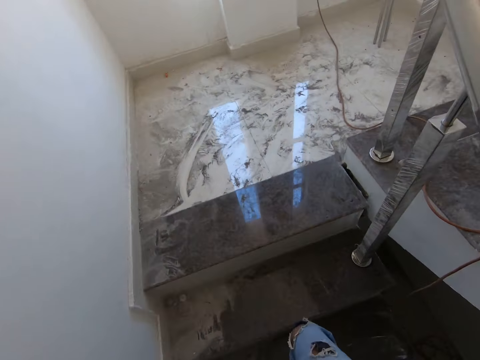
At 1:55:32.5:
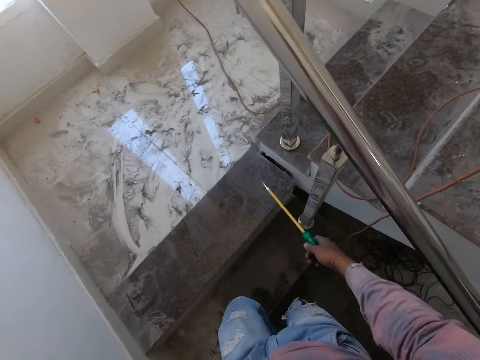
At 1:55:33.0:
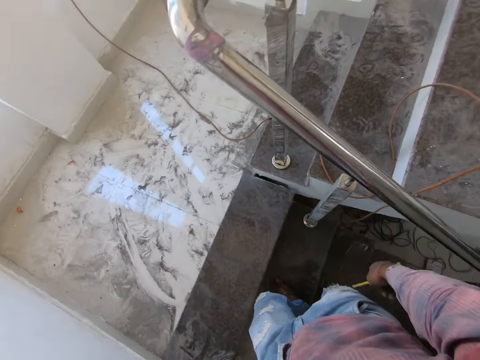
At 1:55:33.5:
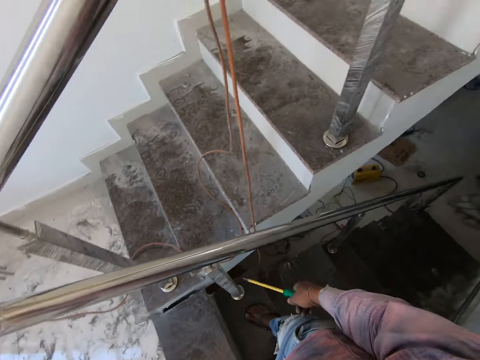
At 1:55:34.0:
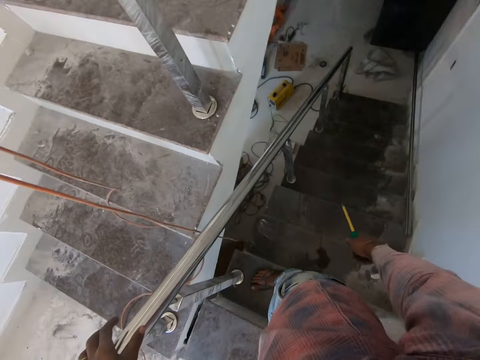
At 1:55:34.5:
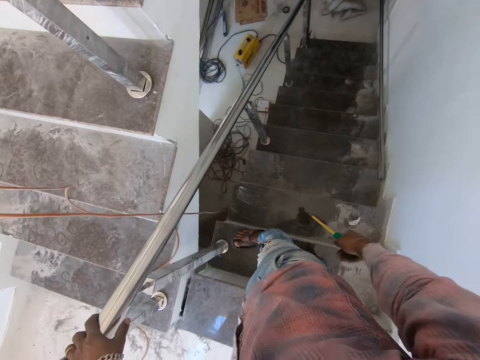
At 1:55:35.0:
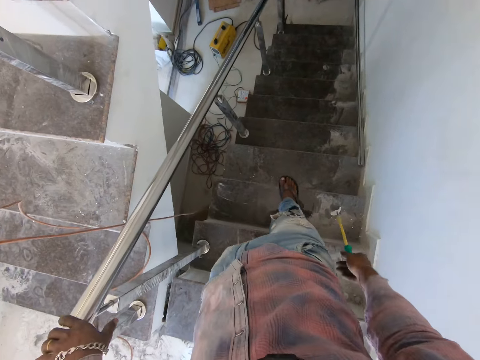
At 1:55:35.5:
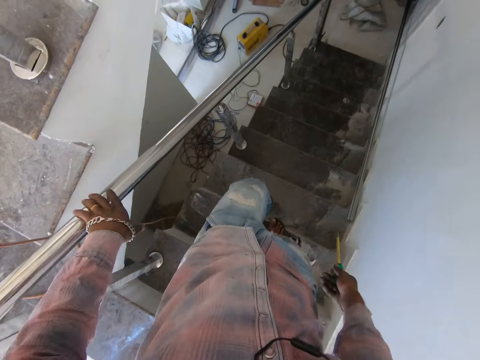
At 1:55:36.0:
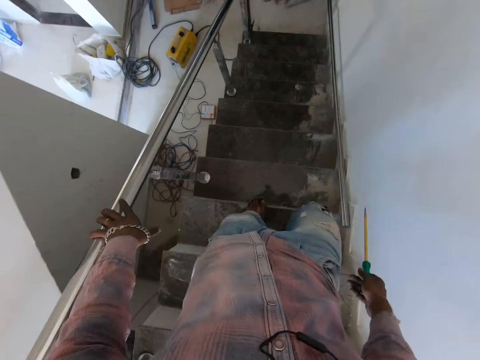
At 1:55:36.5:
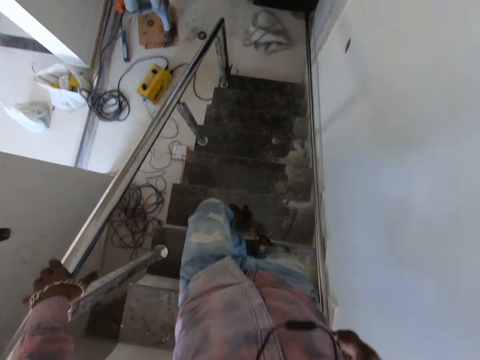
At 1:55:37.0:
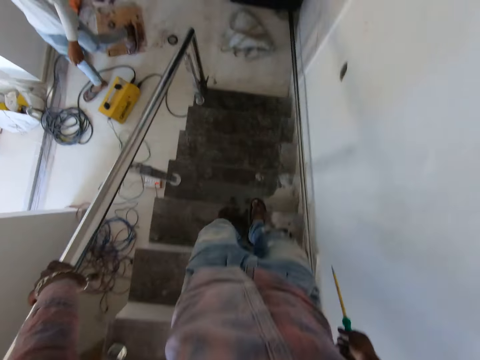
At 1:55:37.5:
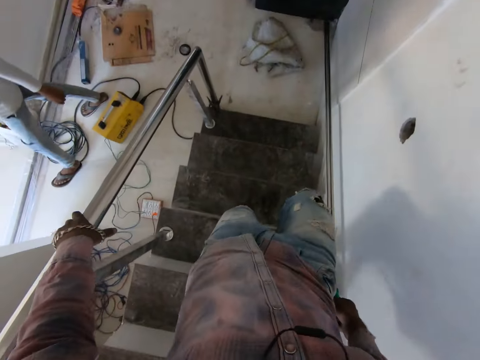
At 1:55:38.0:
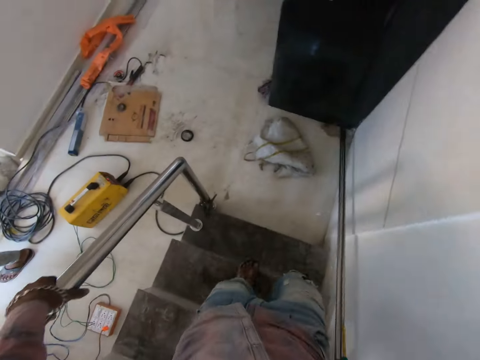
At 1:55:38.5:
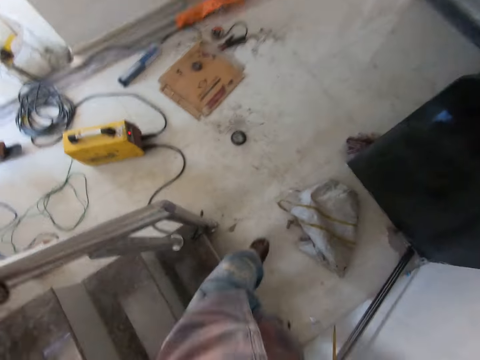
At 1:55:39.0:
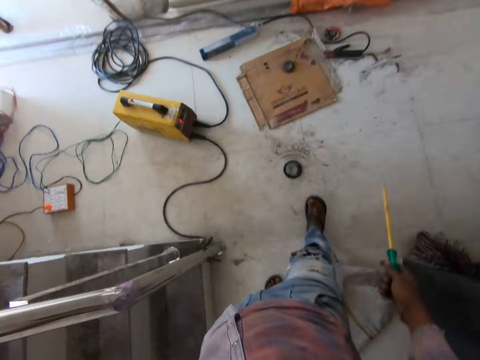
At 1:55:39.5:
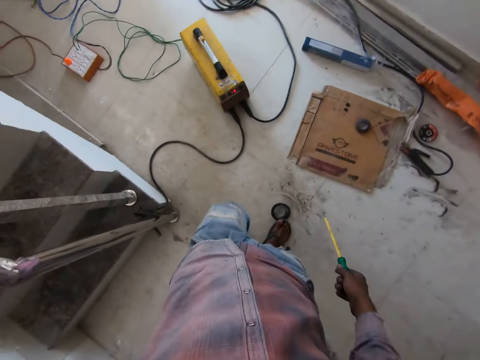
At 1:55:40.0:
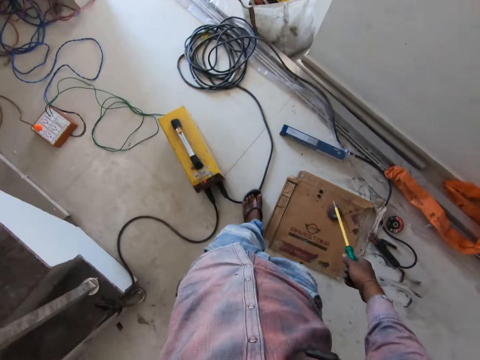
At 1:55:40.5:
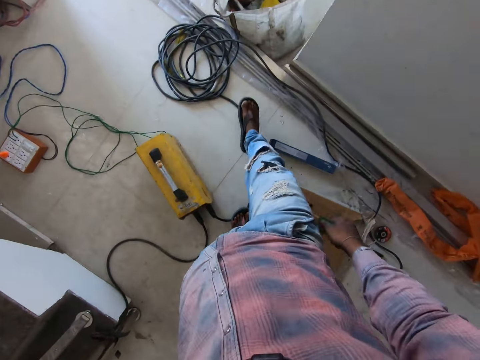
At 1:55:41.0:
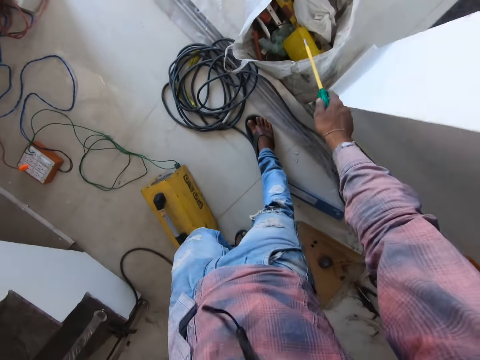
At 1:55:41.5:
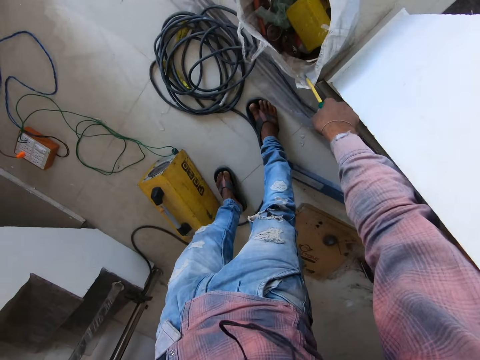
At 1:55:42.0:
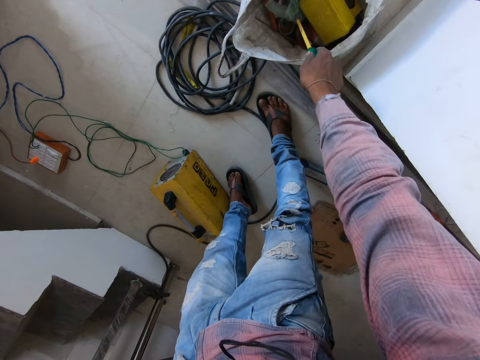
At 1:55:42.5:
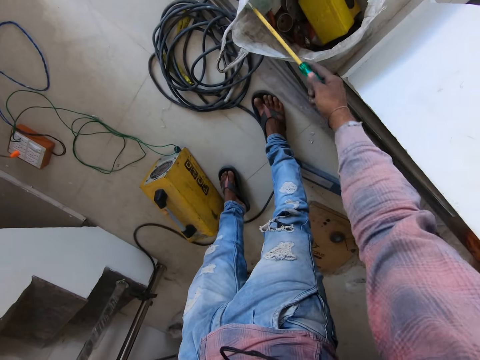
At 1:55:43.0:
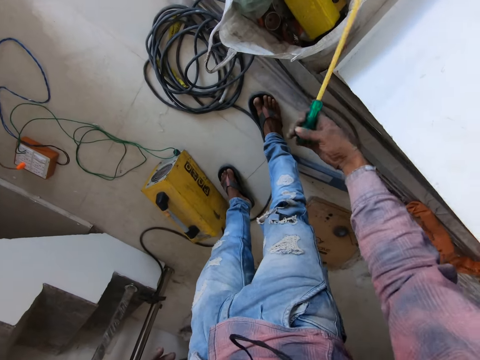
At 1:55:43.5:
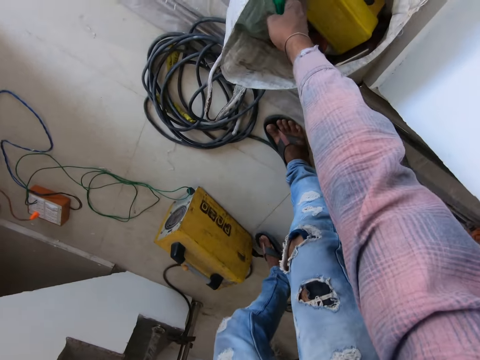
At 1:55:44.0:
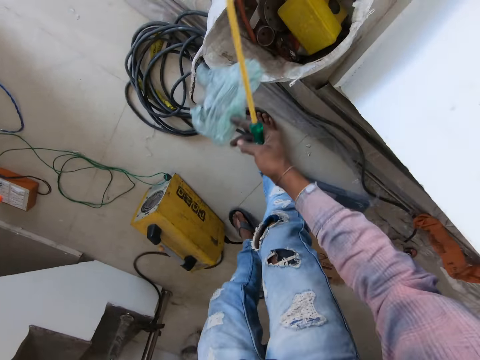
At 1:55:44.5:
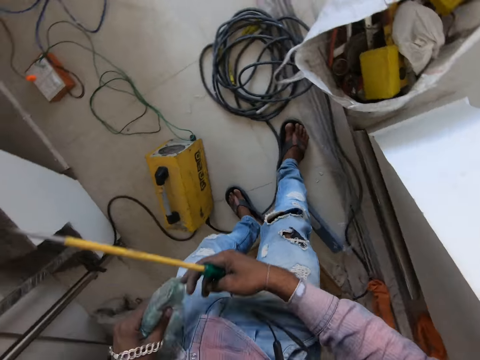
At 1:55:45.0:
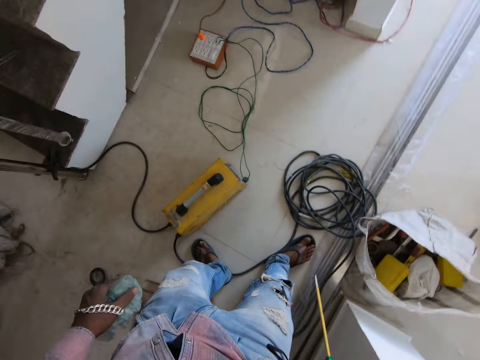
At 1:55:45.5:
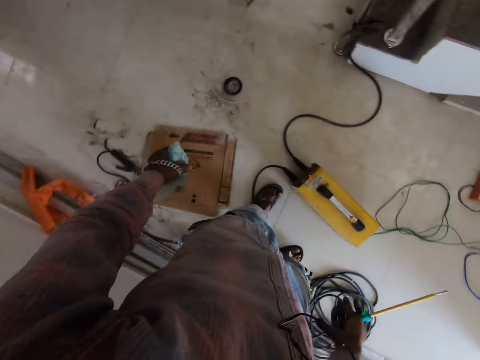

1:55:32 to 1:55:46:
The camera wearer turns around. They hold on the stair rail. They walk downstairs. They hold the bag with a screwdriver. They pick the nylon paper from the bag.

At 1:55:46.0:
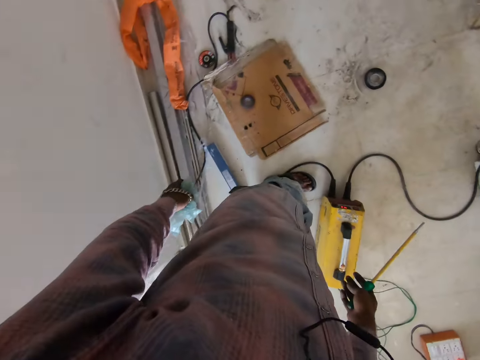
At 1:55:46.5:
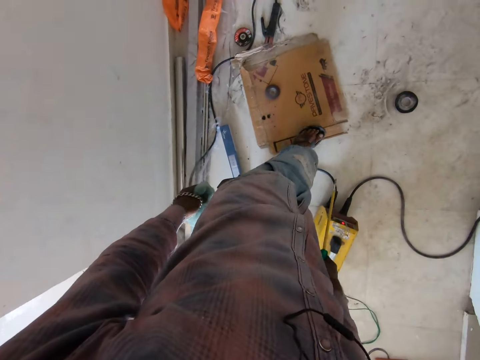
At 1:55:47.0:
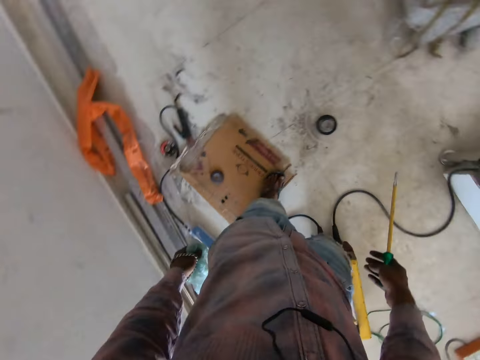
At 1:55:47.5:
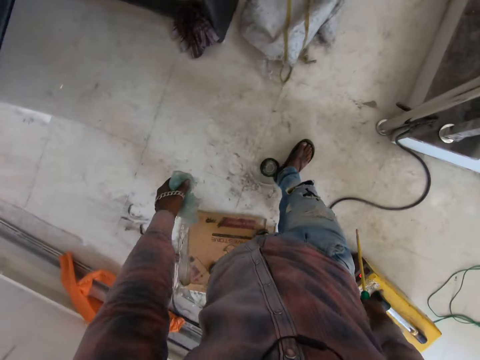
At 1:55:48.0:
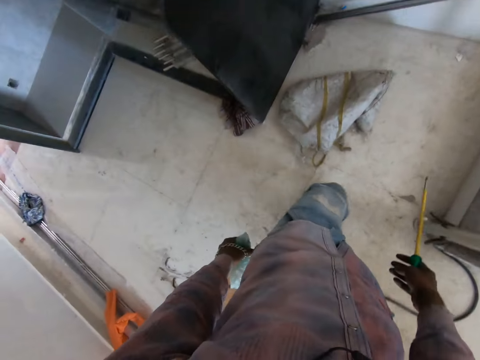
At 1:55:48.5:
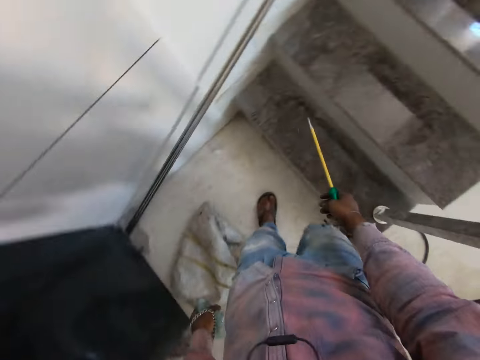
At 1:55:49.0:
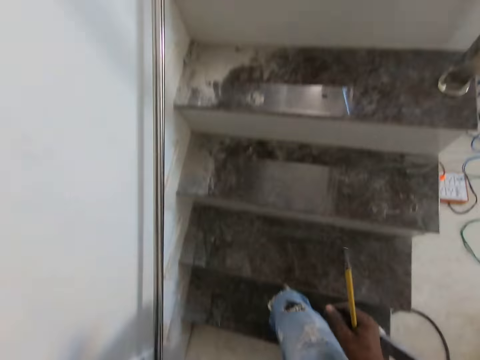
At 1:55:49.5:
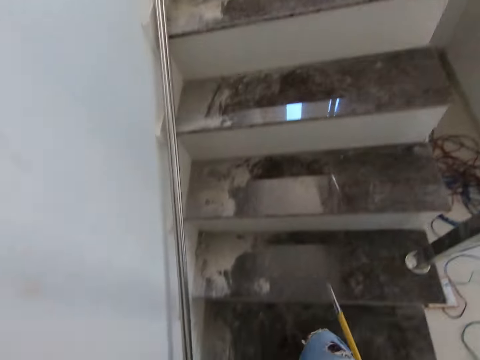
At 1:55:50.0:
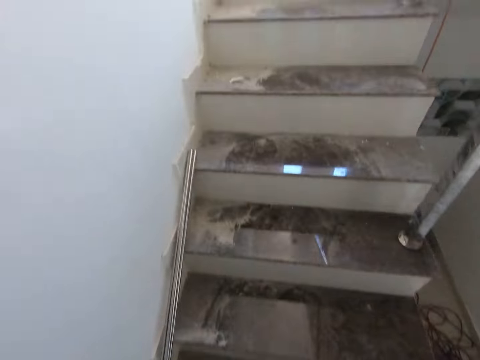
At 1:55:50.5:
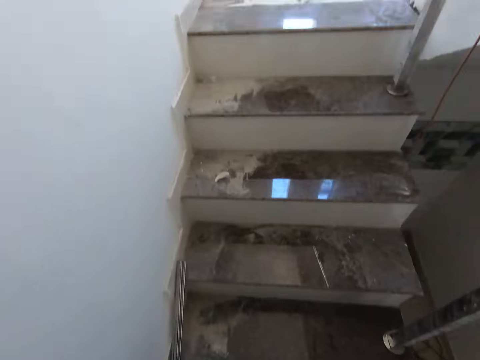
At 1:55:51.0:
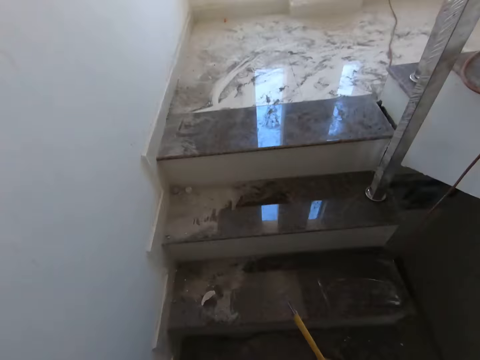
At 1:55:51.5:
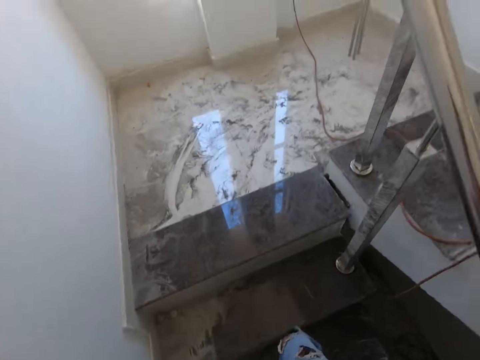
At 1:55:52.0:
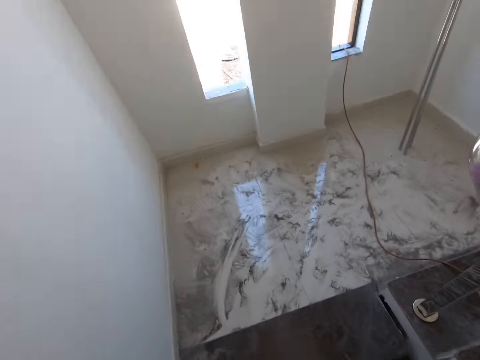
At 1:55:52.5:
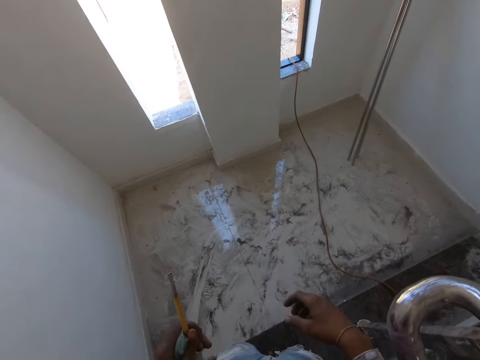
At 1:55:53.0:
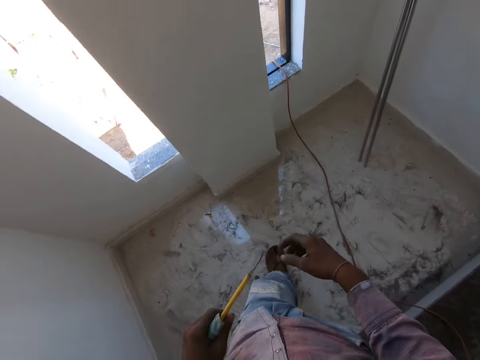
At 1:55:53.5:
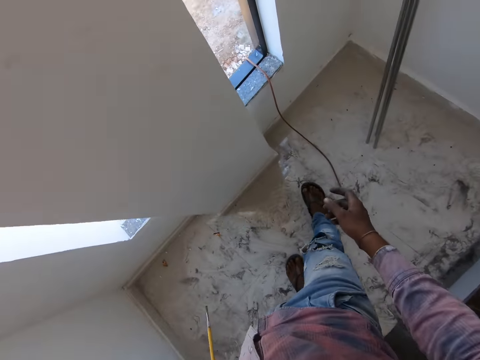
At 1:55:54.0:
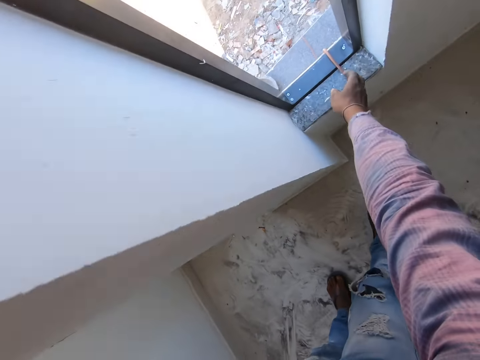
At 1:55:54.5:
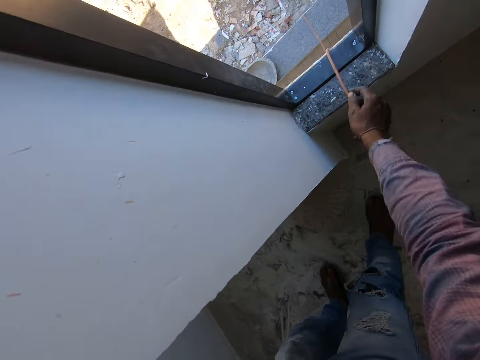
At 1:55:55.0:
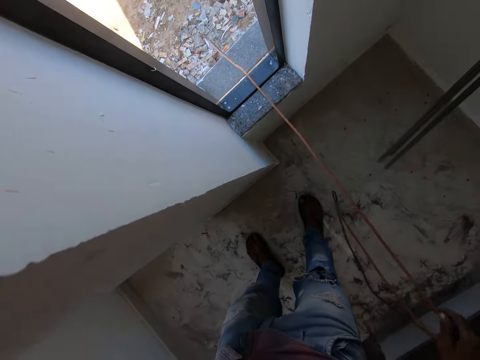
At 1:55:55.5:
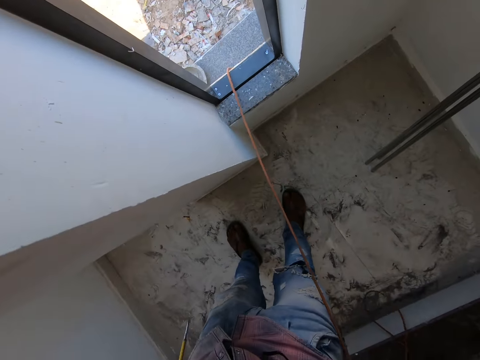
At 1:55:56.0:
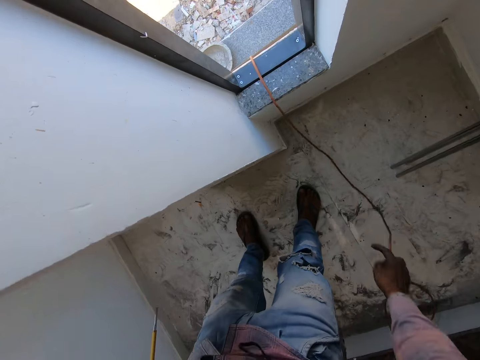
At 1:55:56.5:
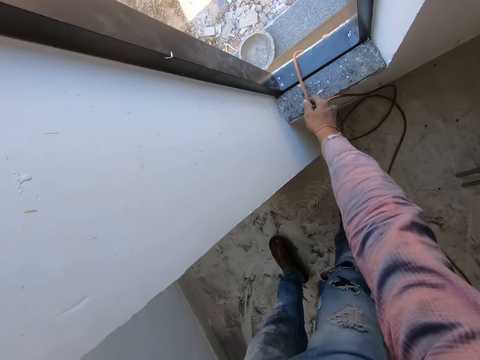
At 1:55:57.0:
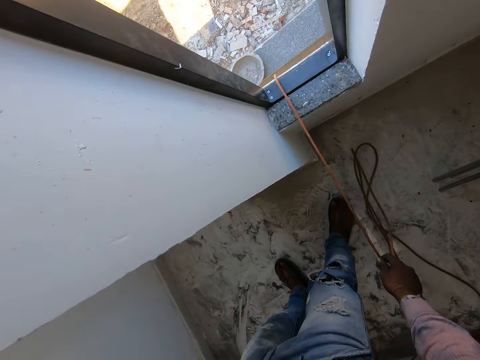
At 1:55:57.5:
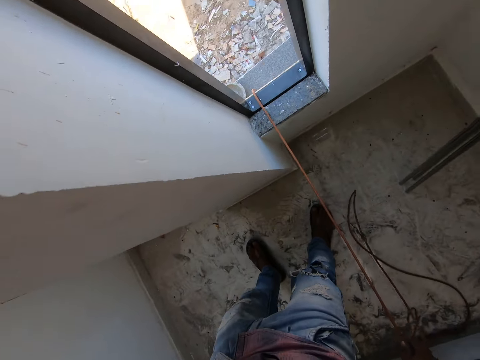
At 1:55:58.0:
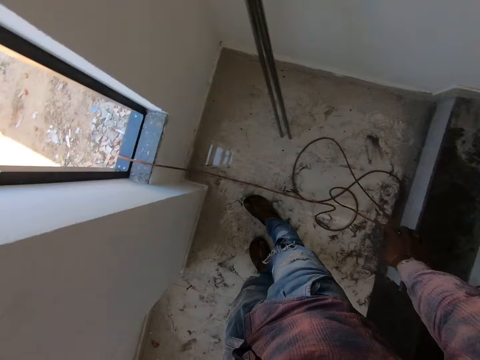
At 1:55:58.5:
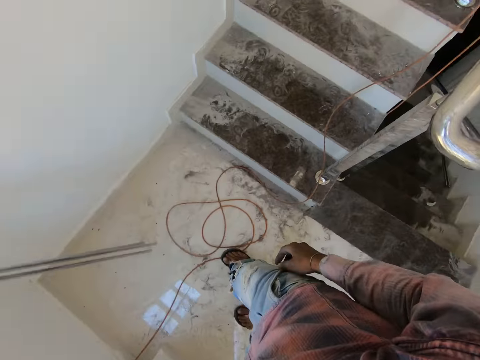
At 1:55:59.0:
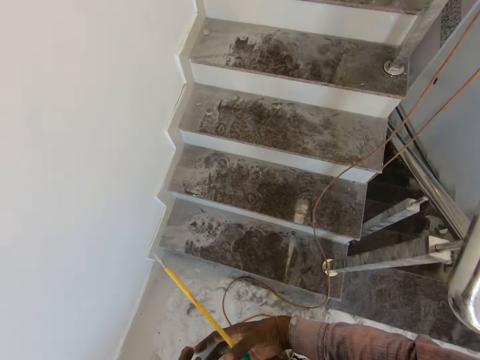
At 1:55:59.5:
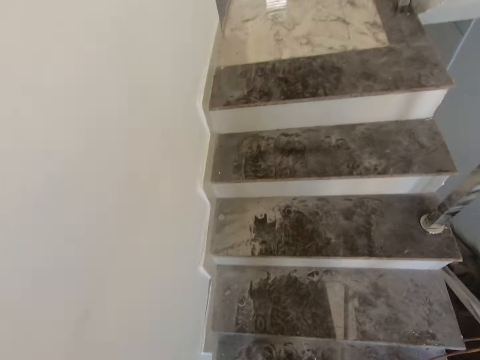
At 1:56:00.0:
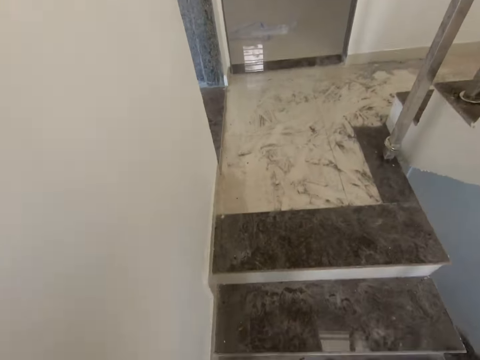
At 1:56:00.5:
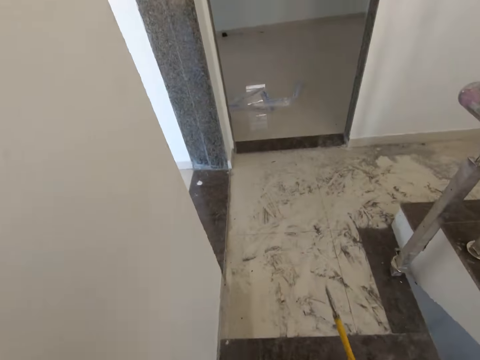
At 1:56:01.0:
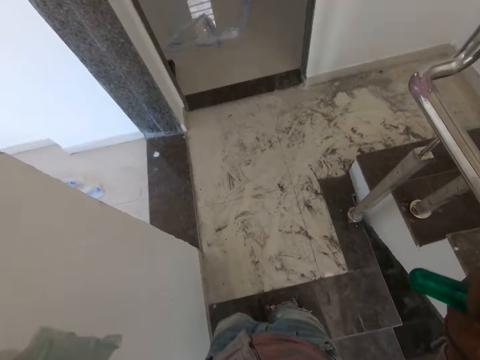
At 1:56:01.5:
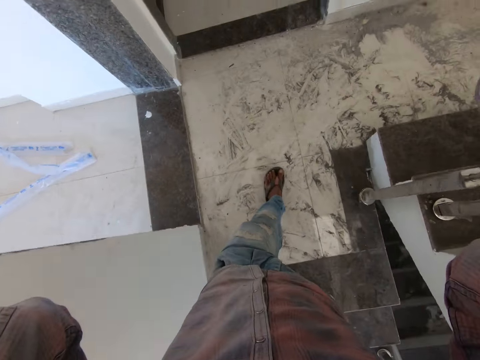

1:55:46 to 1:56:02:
The camera wearer turns around. They walk around. They walk upstairs. They pull on the wire through the window. They walk upstairs.
